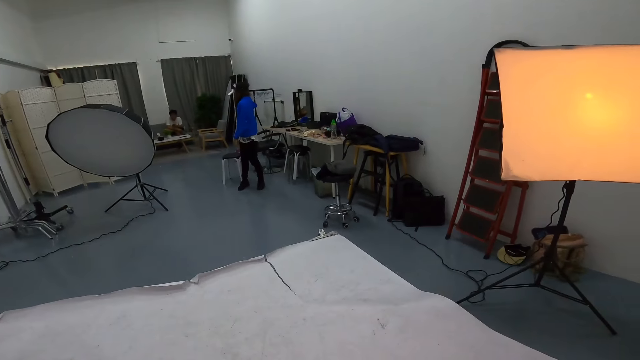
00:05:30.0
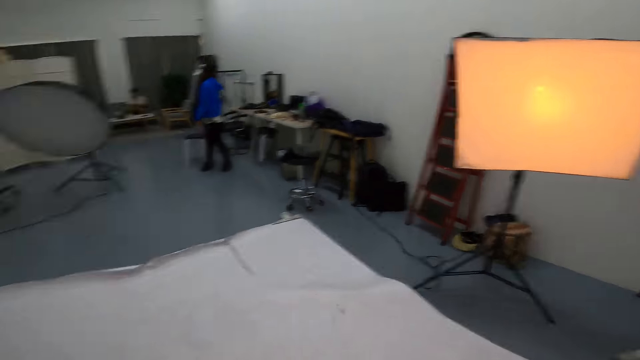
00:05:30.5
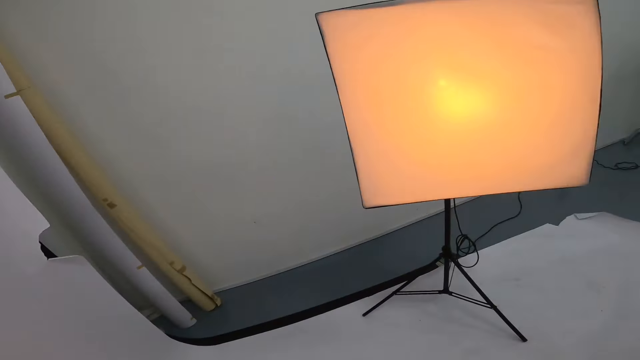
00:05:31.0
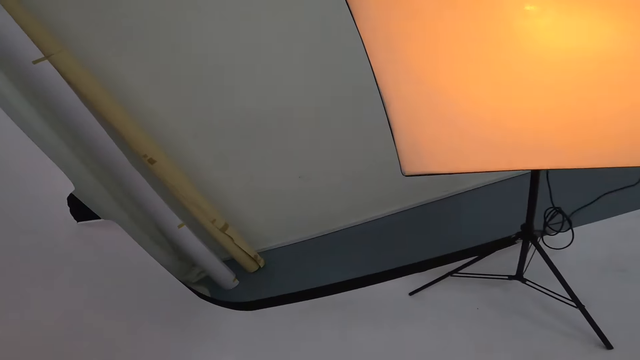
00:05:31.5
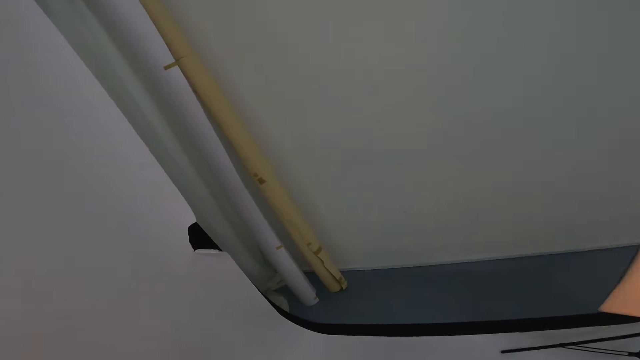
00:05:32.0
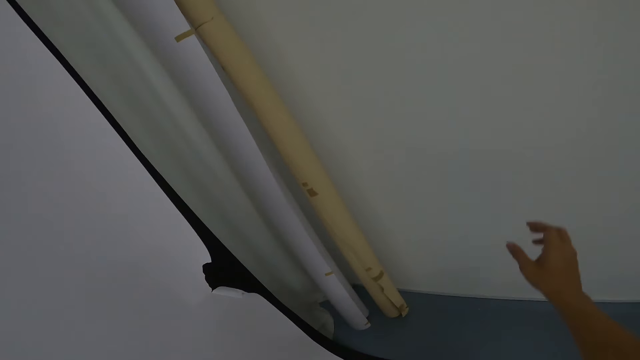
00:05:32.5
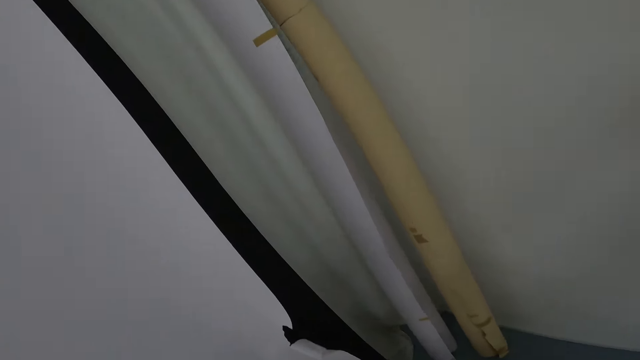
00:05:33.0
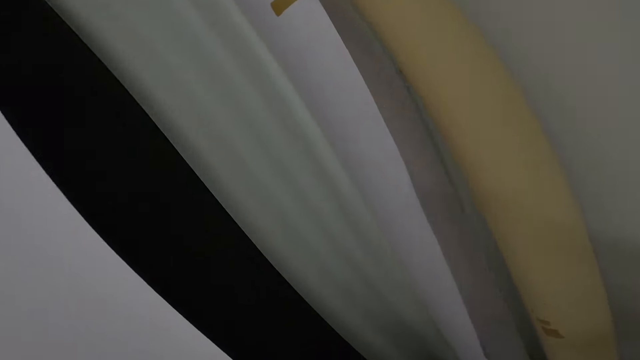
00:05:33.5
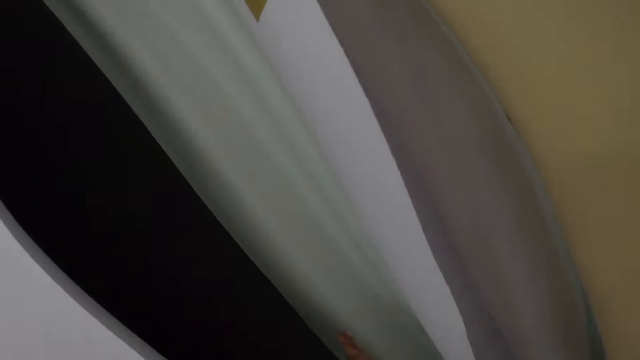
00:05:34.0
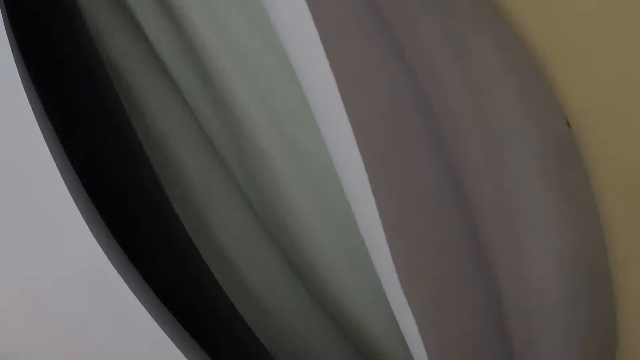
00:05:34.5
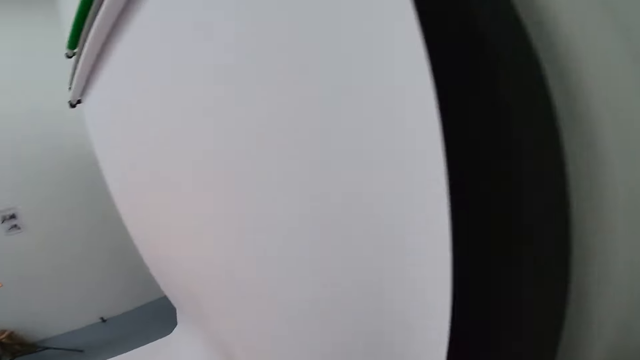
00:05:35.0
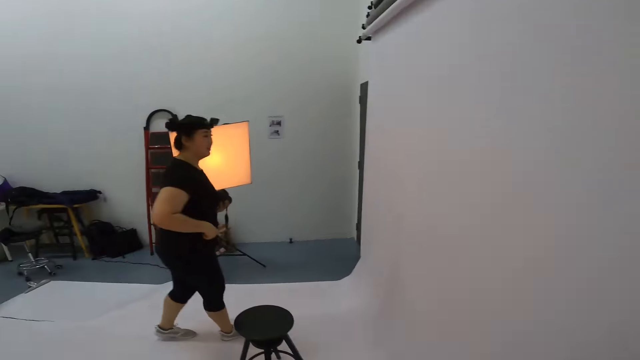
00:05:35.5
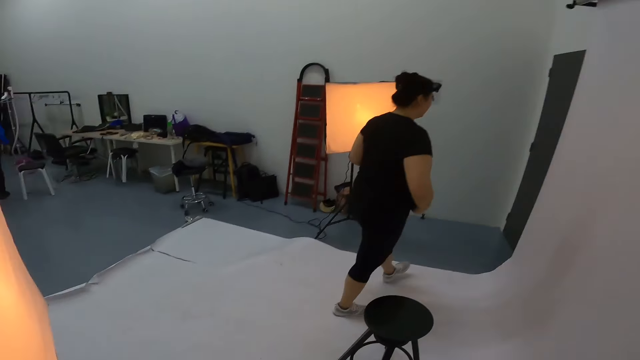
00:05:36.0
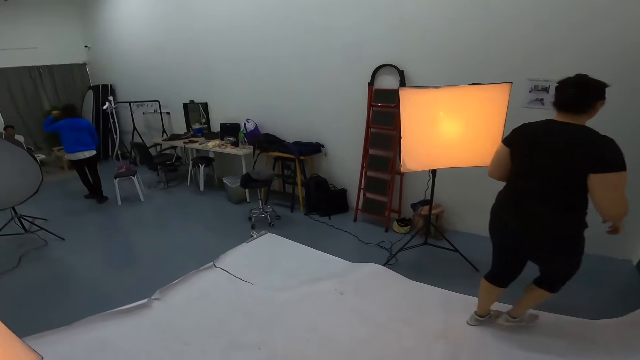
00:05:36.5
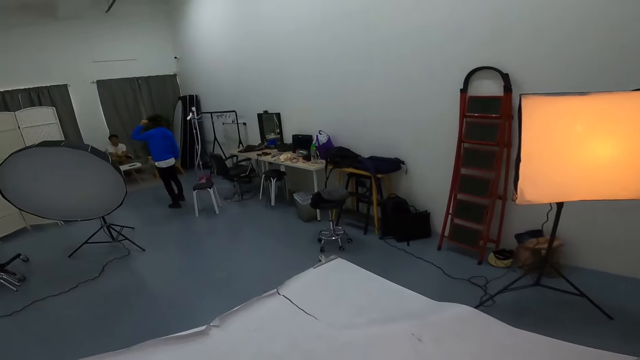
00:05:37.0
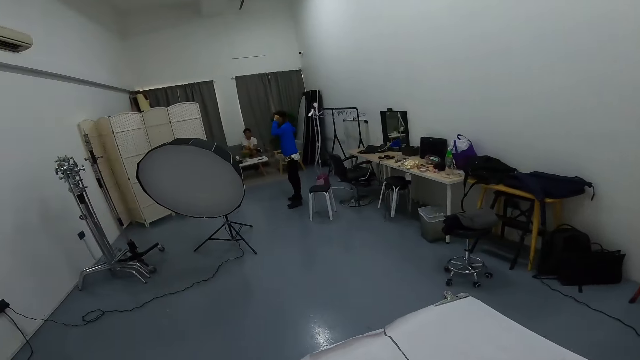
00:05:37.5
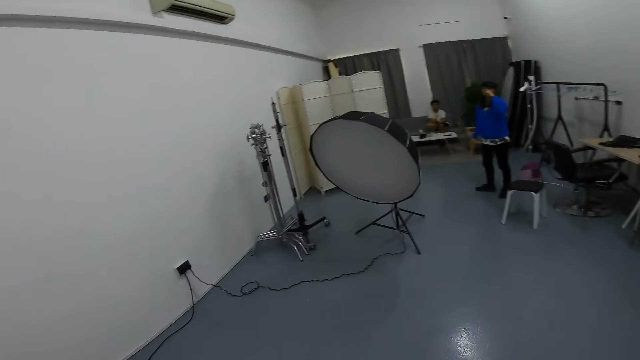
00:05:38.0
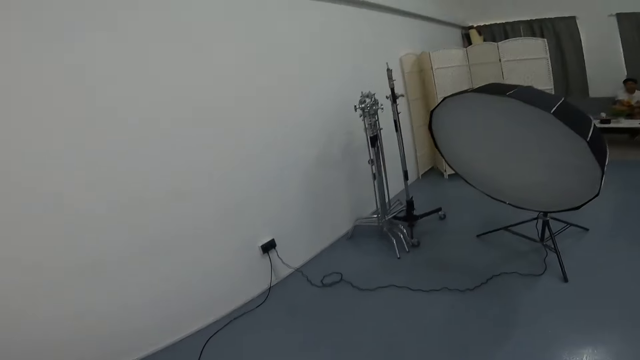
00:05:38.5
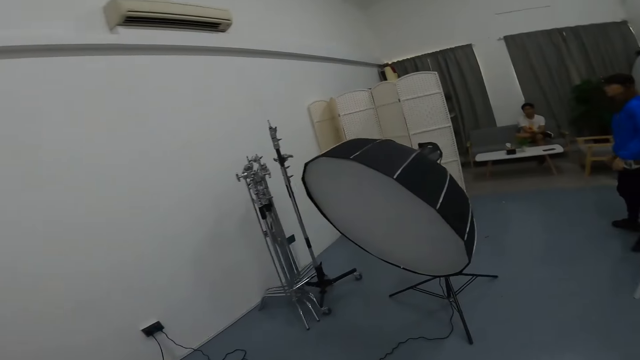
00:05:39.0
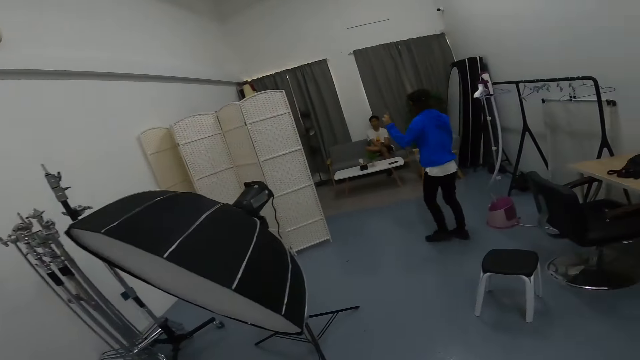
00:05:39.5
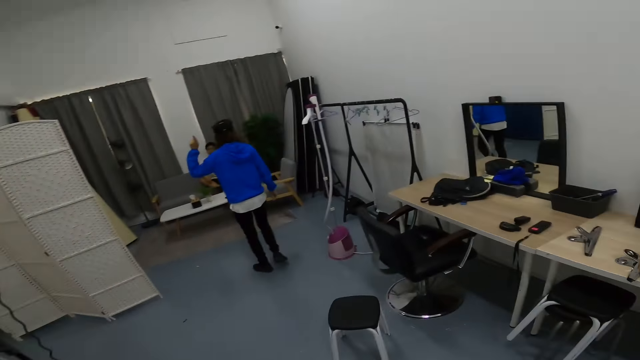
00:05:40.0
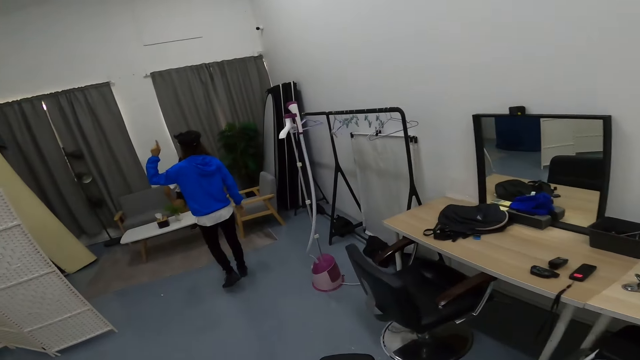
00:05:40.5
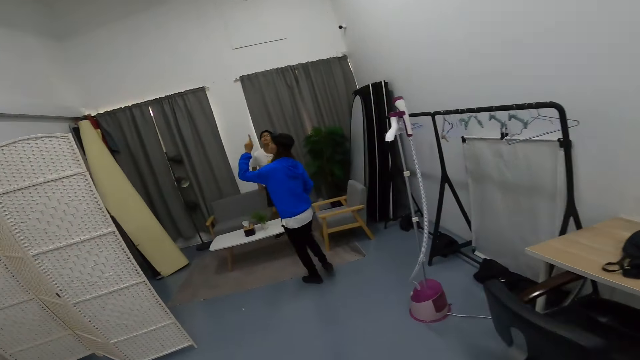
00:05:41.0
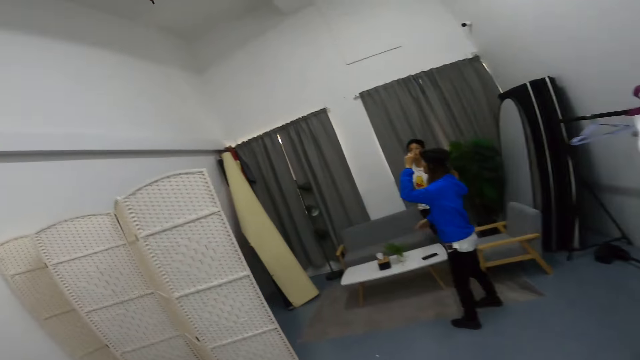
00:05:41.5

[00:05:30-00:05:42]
The camera wearer looks around the studio. They move towards the studio soft box stand. They walk around the studio.

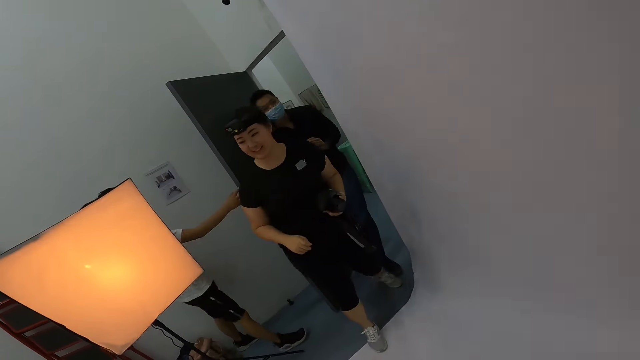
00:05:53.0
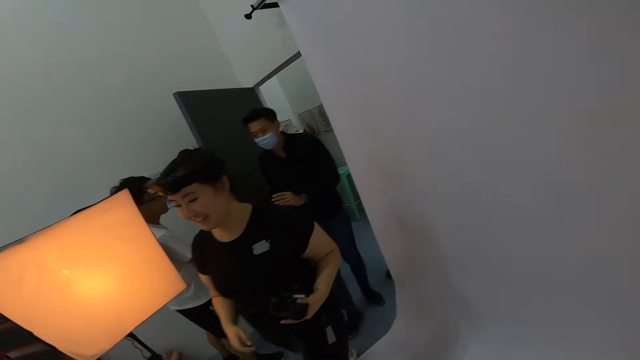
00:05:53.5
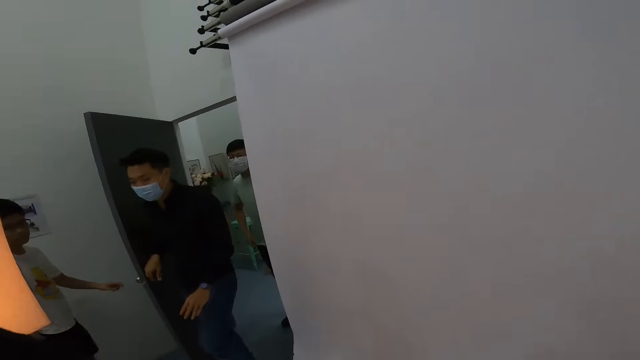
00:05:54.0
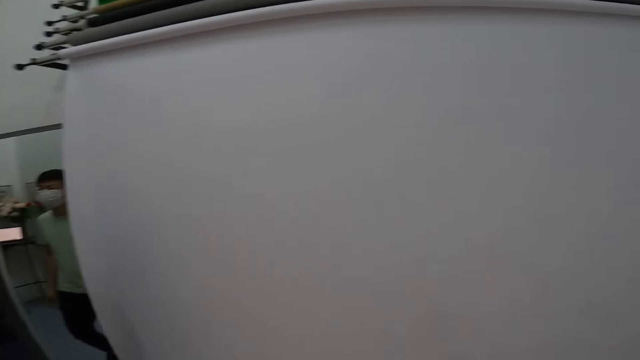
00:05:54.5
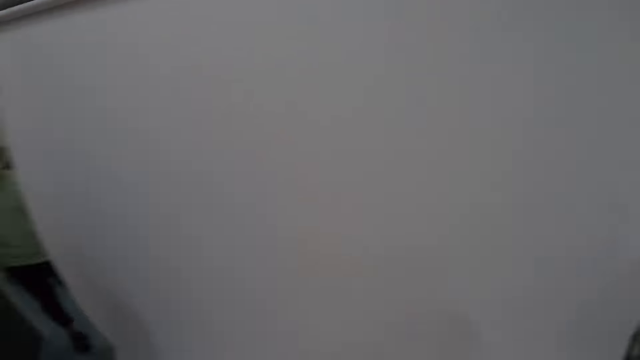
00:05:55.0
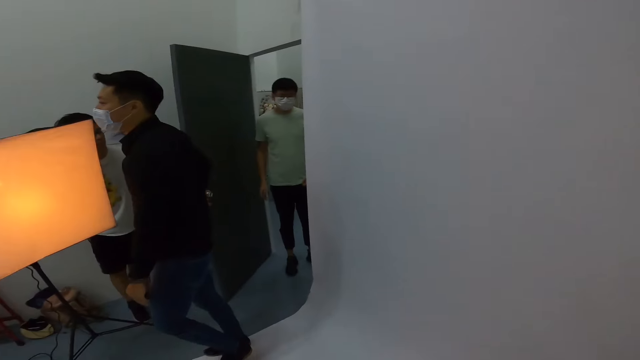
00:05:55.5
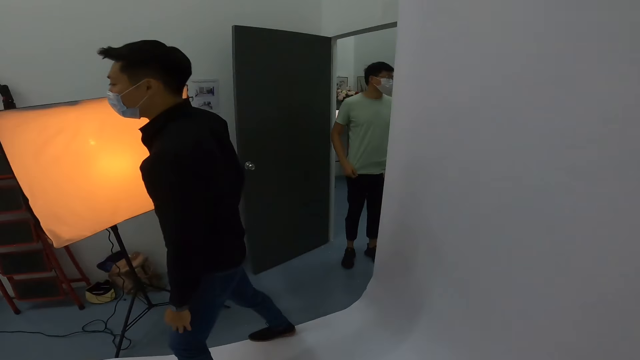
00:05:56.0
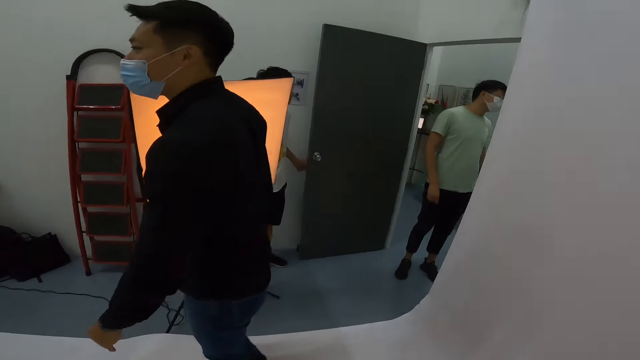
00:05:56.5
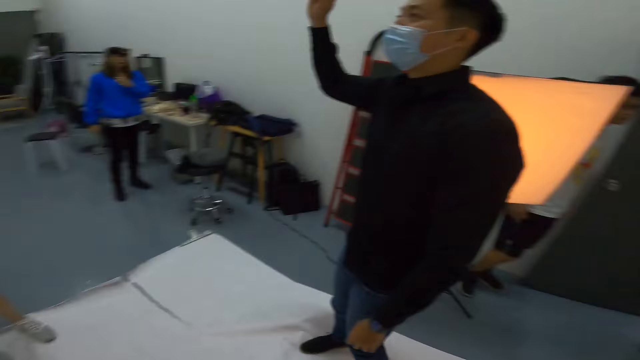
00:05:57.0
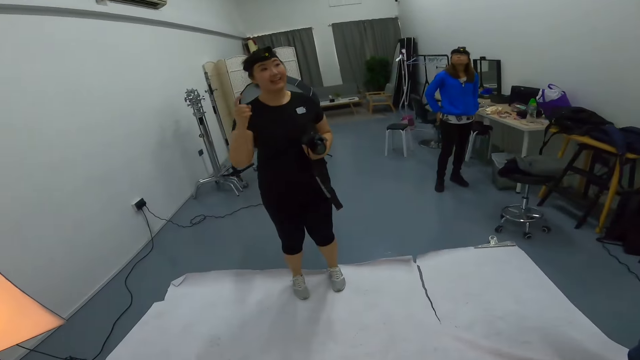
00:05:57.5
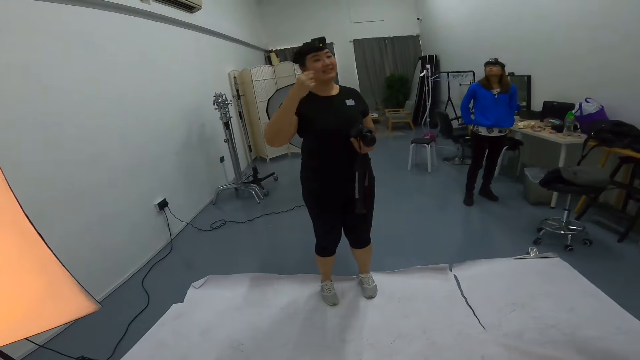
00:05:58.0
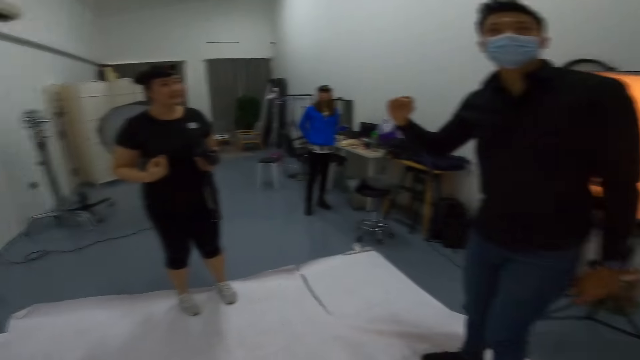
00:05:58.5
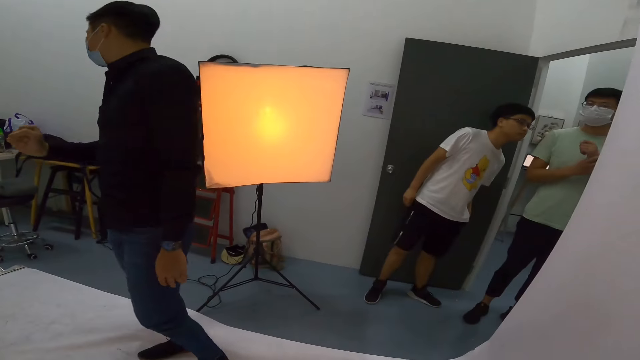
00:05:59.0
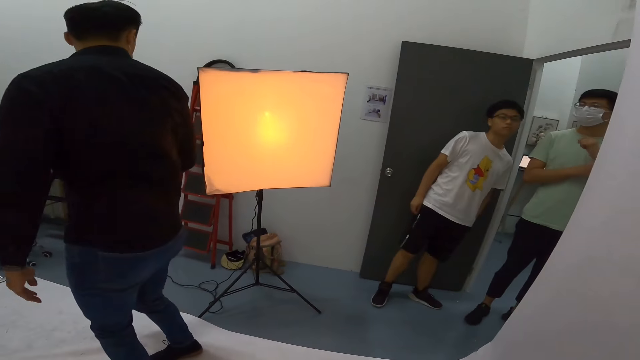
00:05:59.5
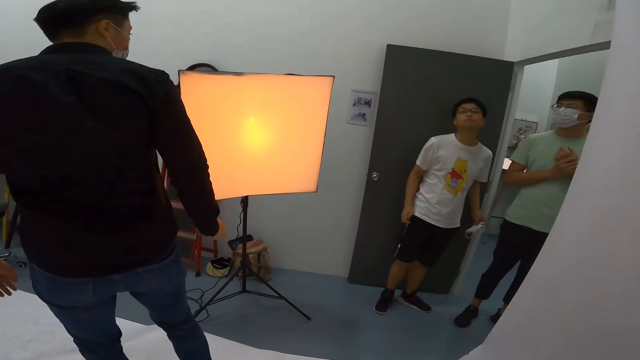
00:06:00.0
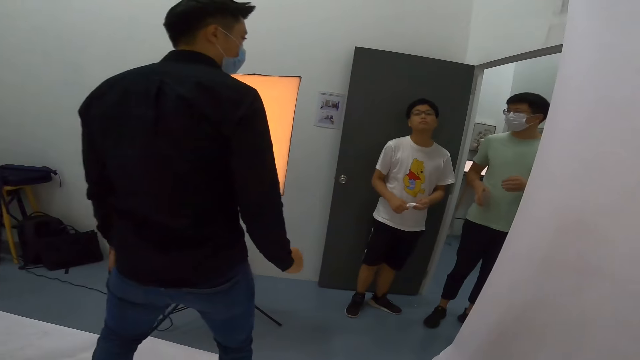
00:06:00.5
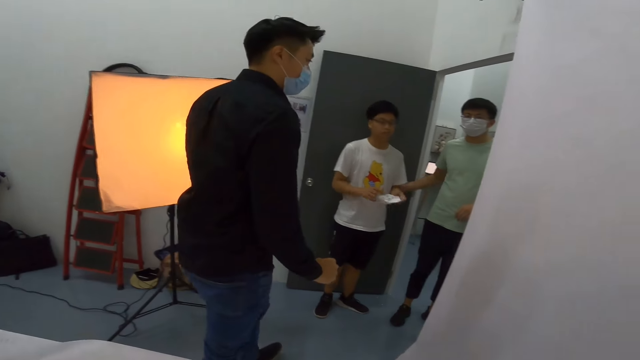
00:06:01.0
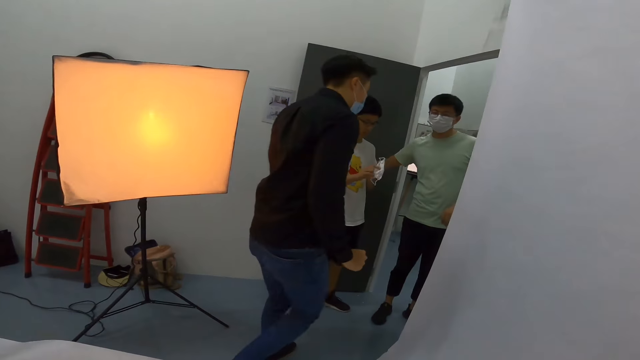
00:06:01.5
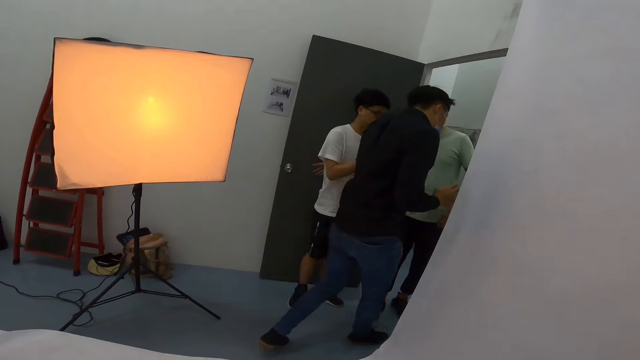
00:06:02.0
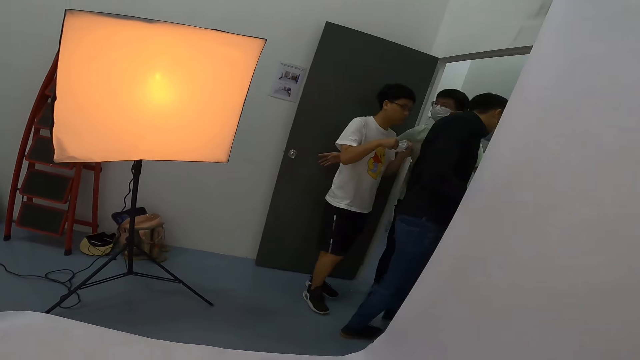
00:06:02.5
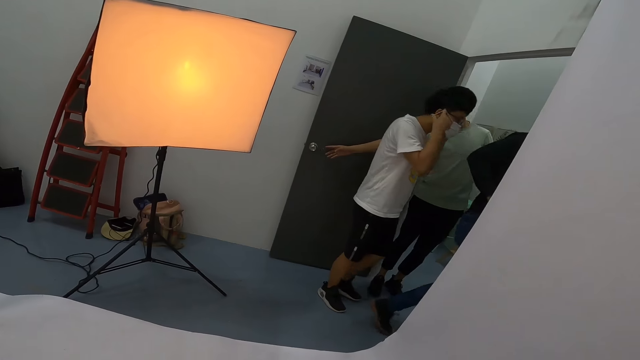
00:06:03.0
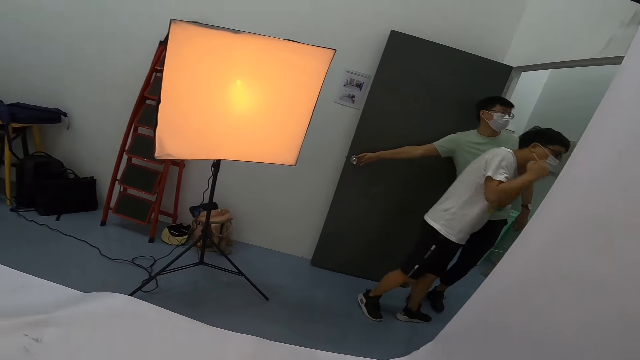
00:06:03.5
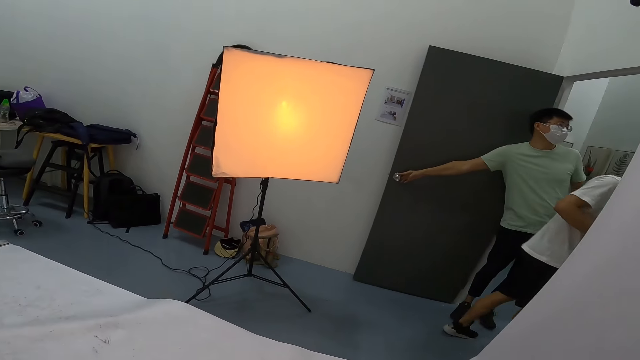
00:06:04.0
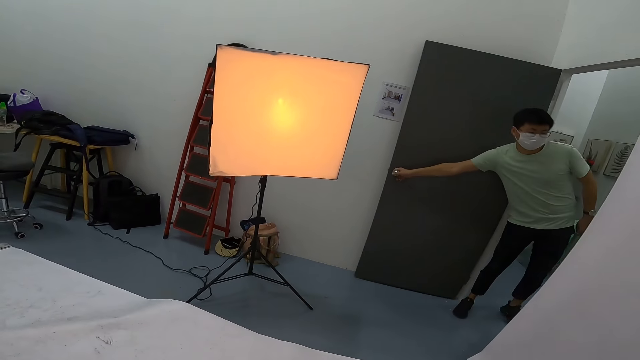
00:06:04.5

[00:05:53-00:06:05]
The woman walks past the camera wearer. A man converses with the woman. The man walks out of the studio room.
